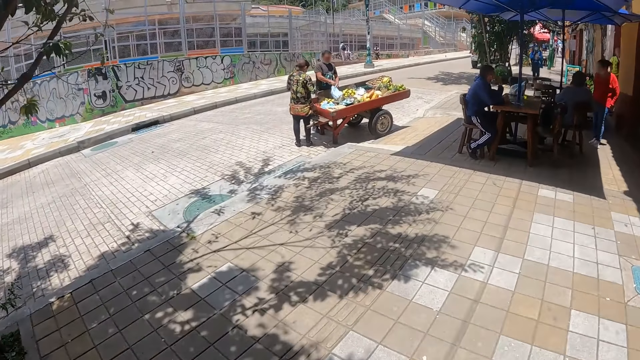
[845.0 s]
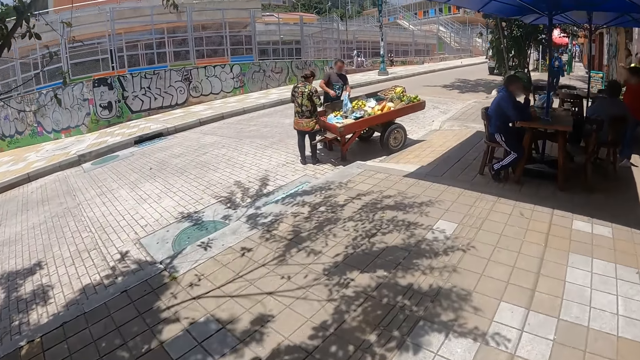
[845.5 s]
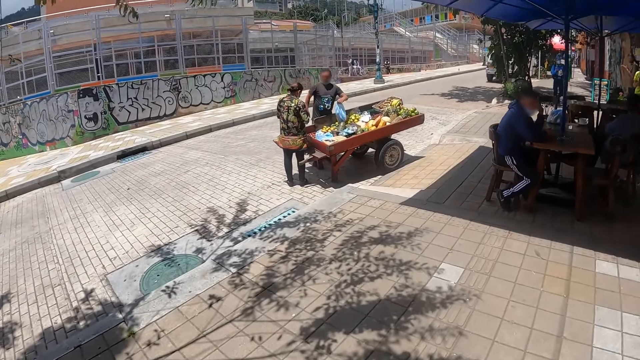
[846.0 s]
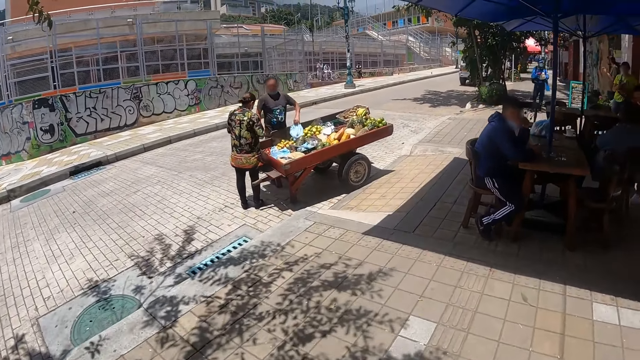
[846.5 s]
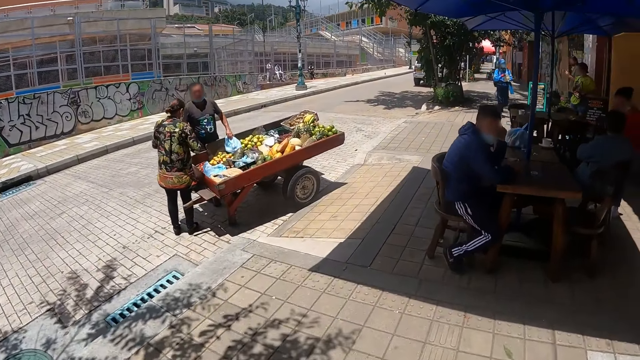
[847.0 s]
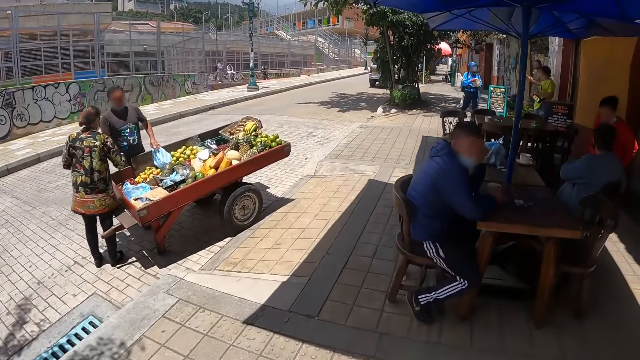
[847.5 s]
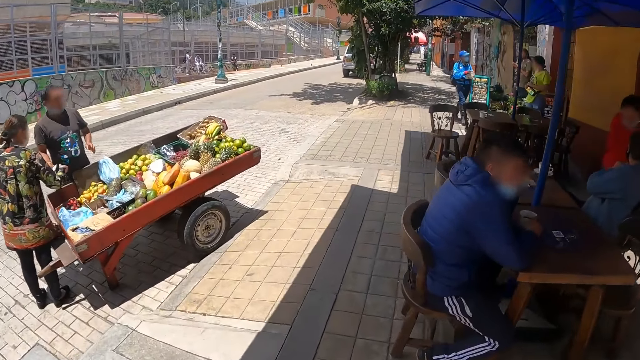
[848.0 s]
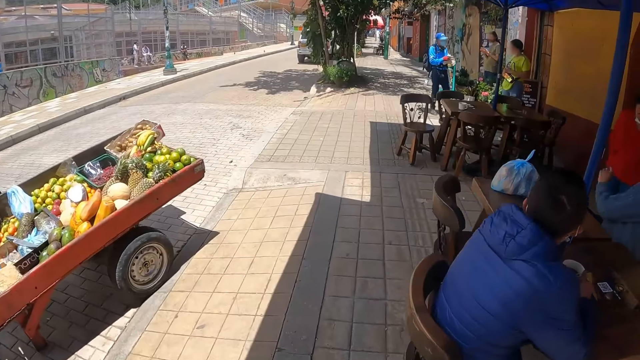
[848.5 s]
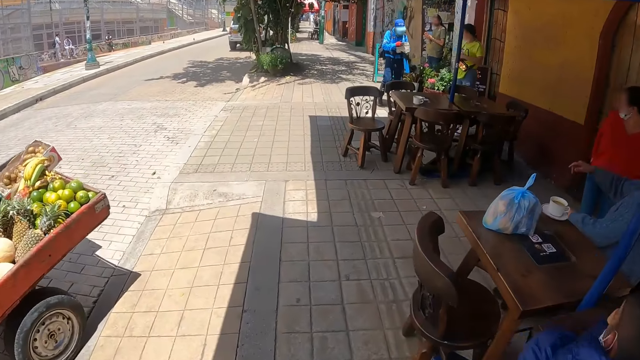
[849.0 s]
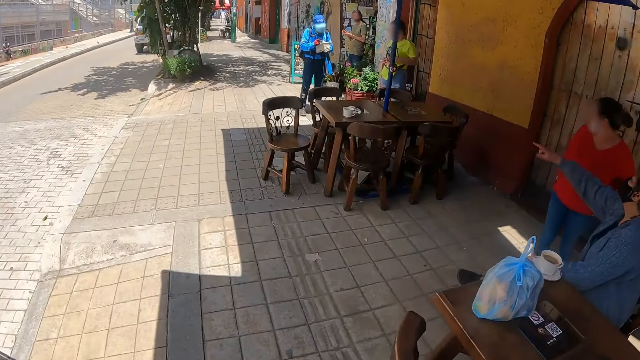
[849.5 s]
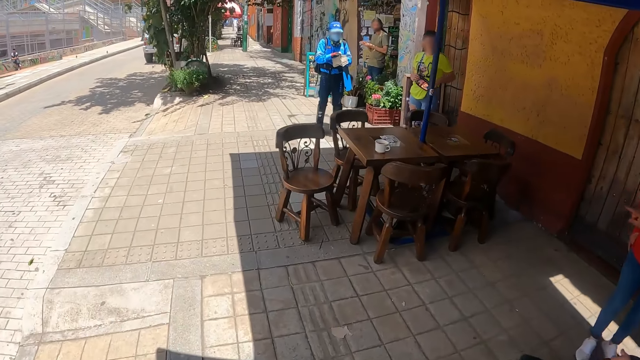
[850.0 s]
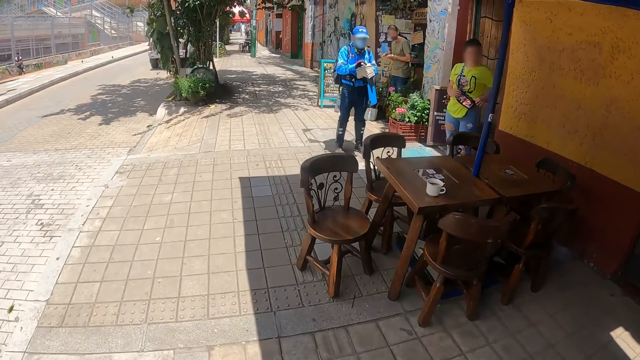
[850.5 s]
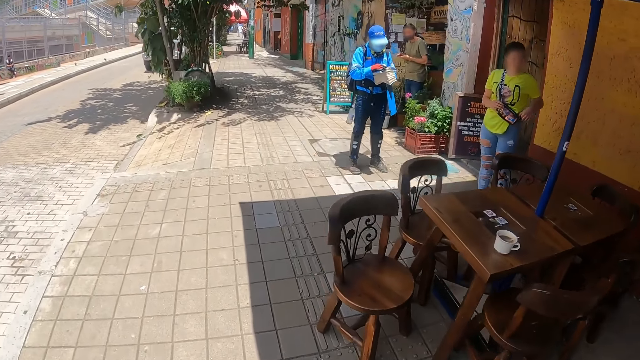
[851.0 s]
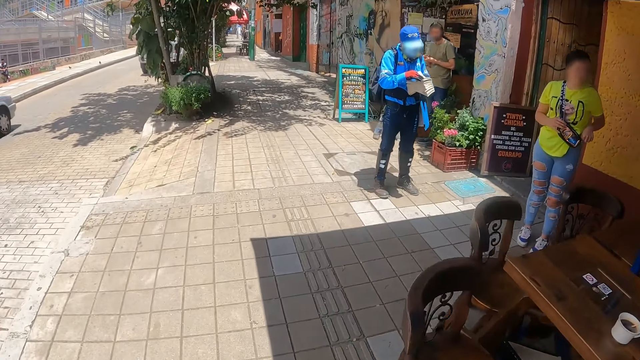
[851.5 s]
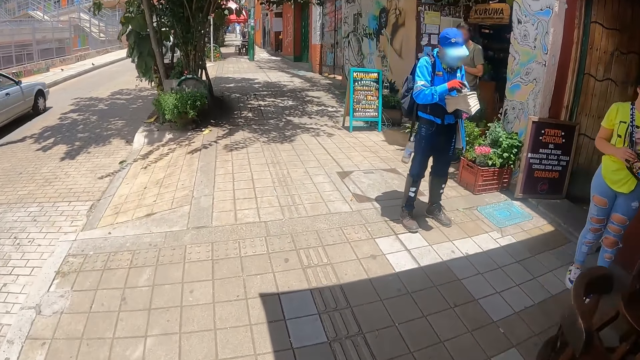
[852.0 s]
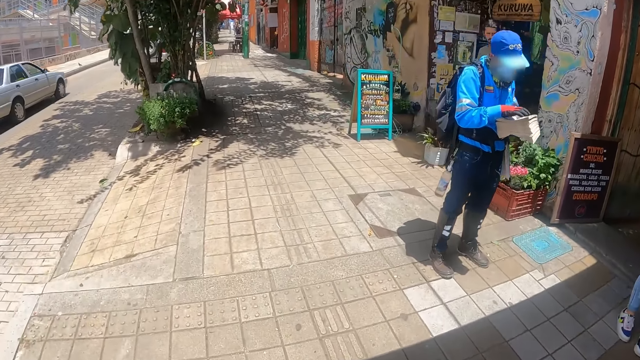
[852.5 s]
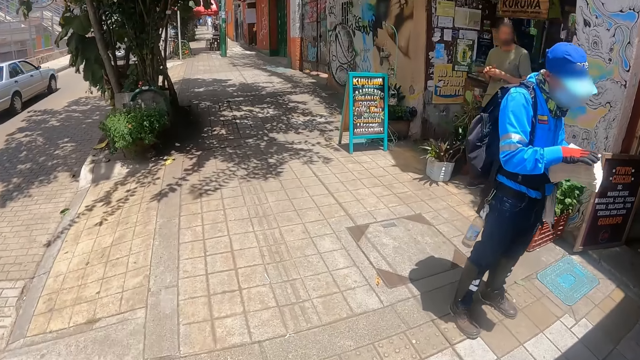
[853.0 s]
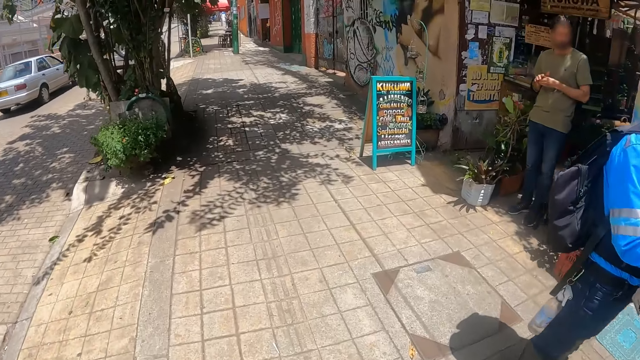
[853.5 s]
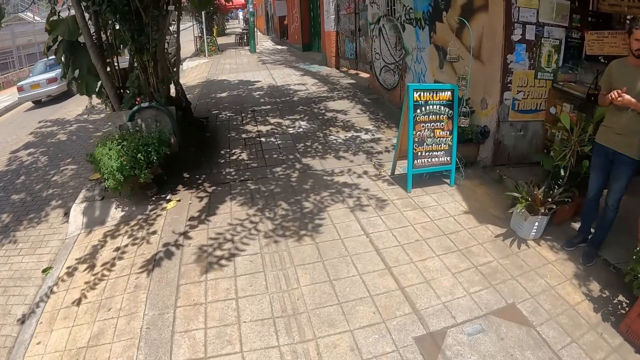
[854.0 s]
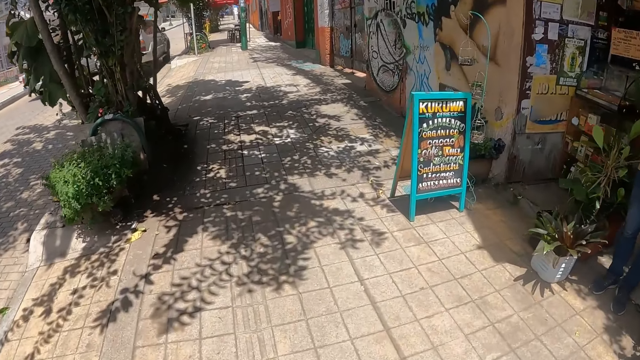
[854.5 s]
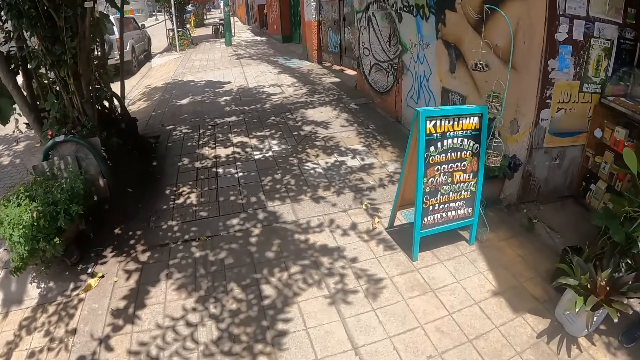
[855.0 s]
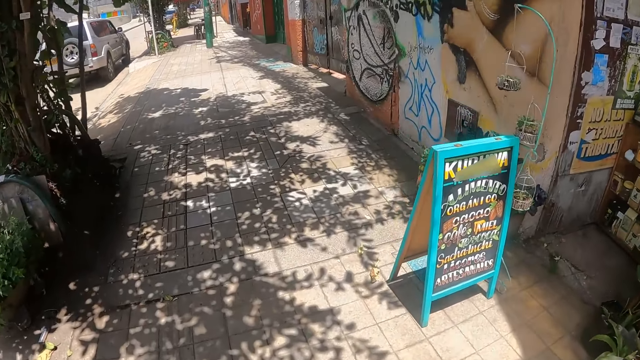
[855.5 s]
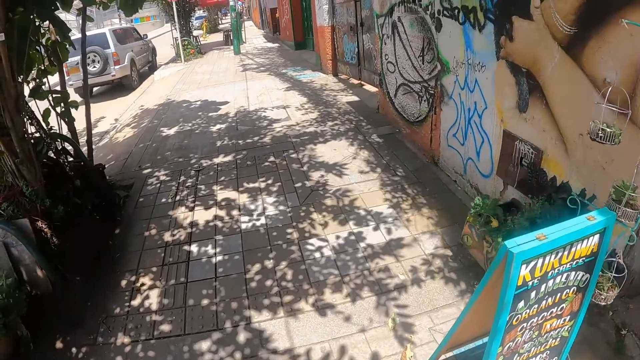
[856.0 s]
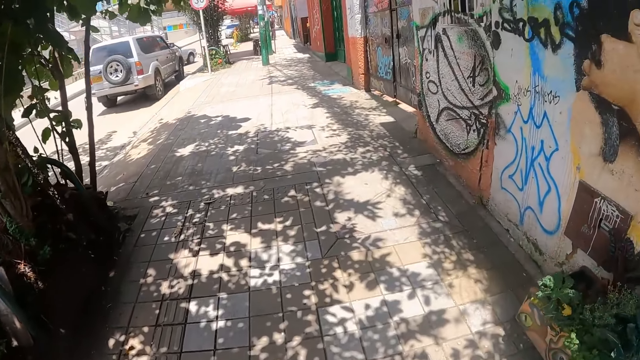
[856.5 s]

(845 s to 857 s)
The camera wearer looks around.

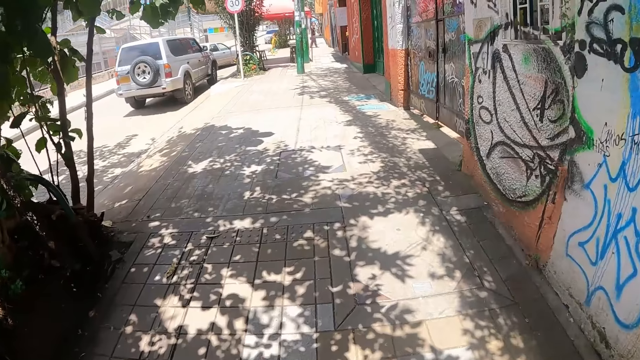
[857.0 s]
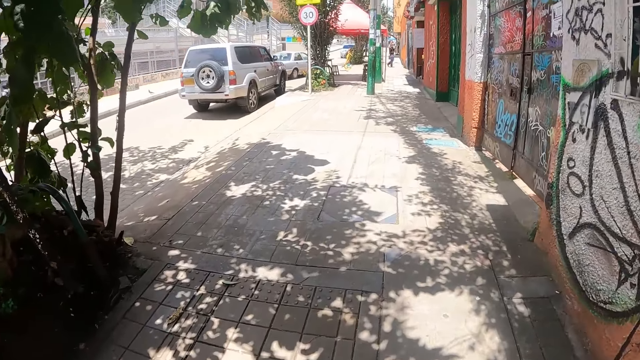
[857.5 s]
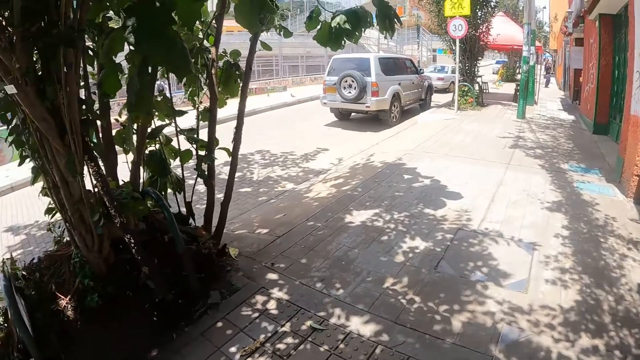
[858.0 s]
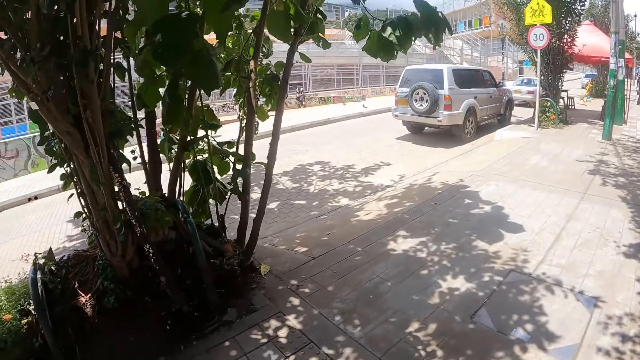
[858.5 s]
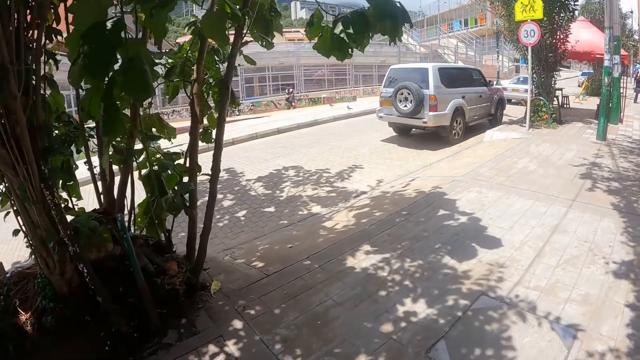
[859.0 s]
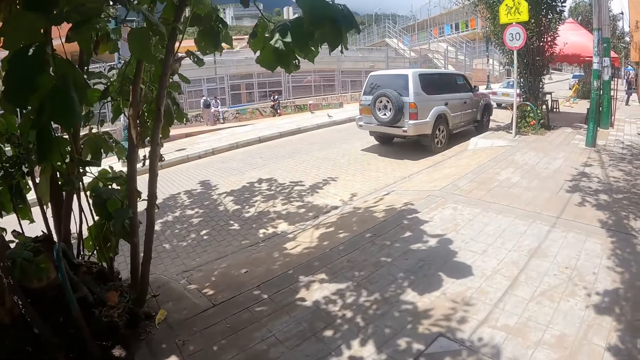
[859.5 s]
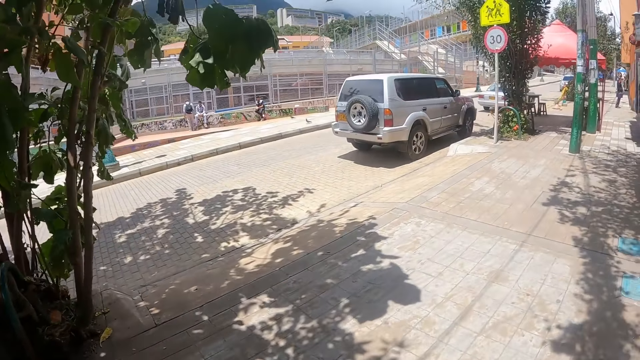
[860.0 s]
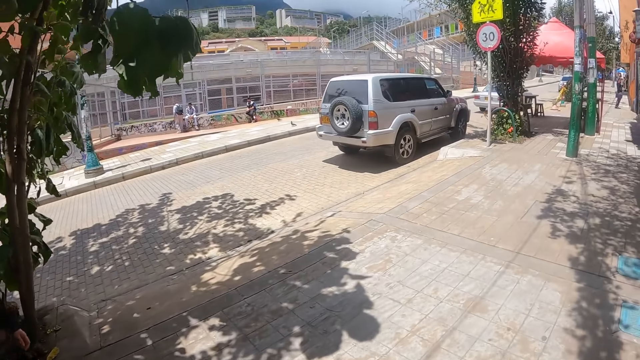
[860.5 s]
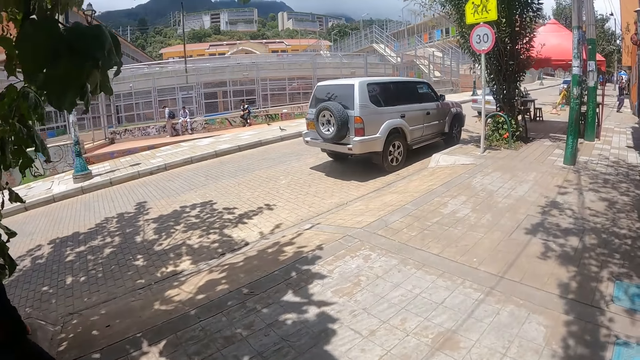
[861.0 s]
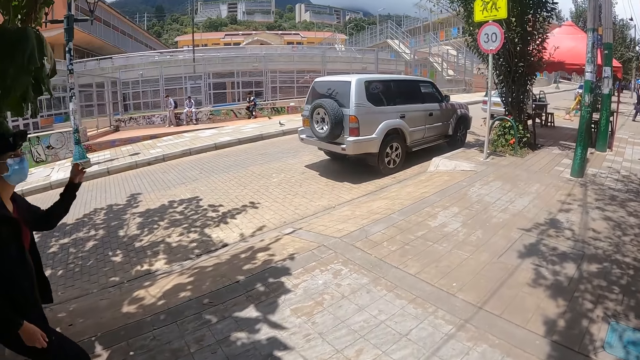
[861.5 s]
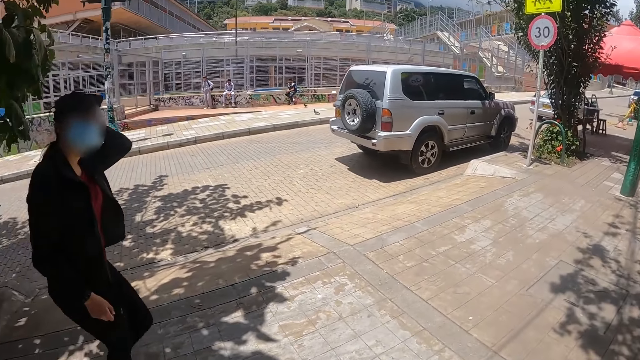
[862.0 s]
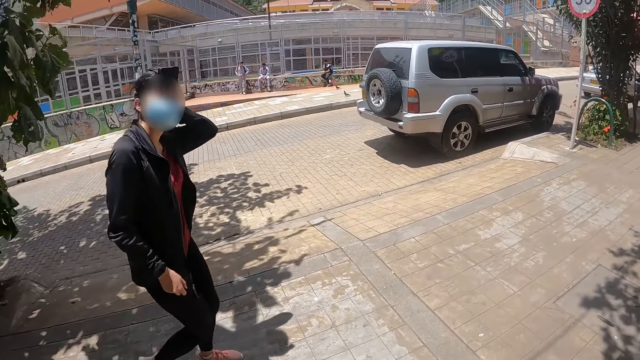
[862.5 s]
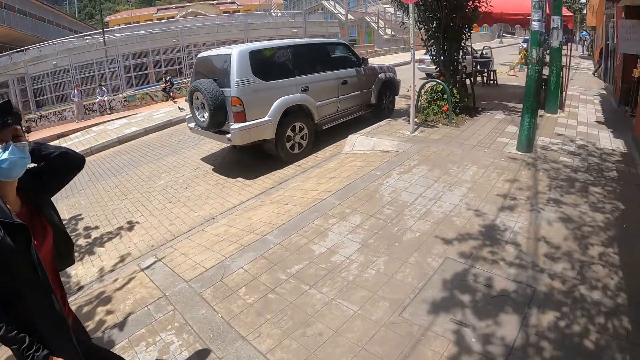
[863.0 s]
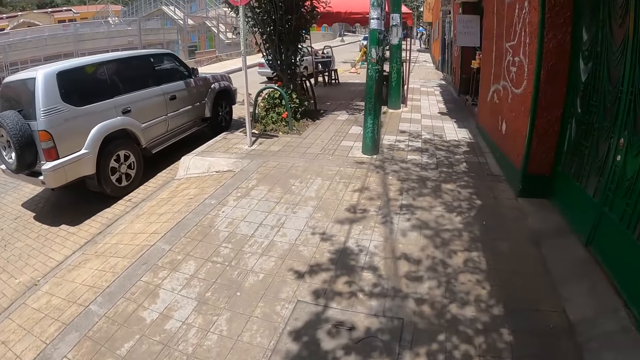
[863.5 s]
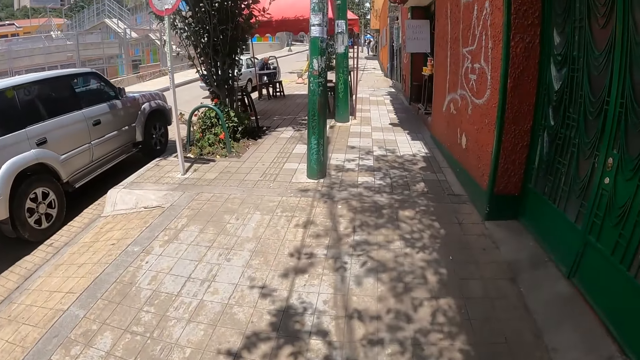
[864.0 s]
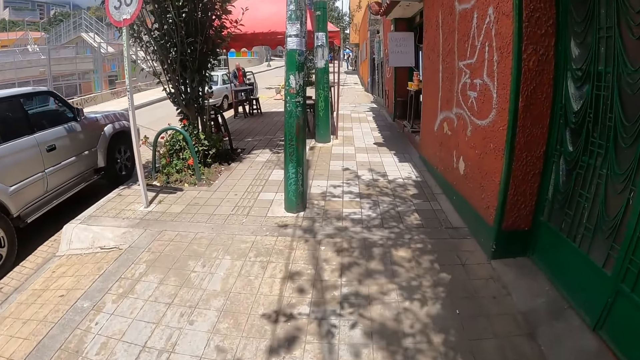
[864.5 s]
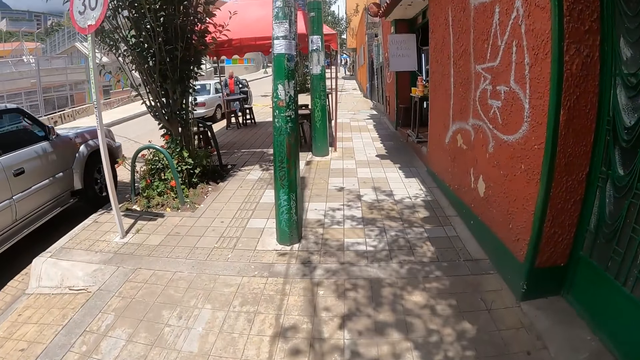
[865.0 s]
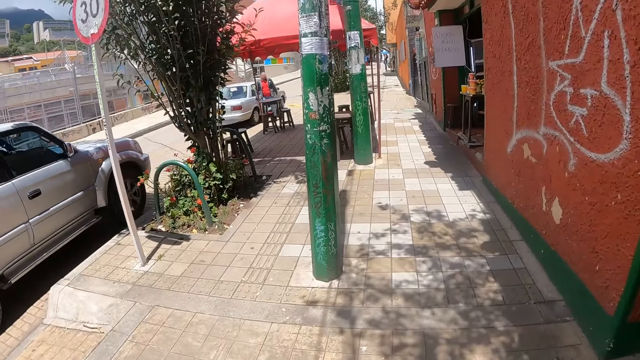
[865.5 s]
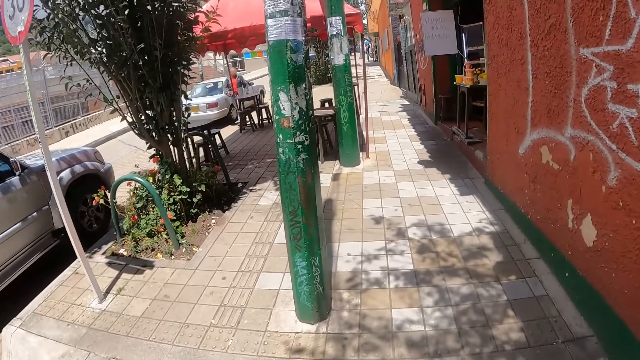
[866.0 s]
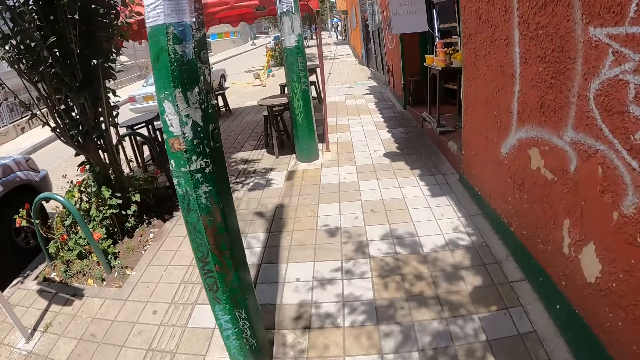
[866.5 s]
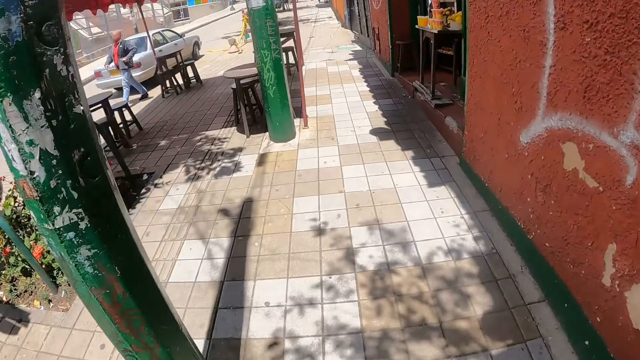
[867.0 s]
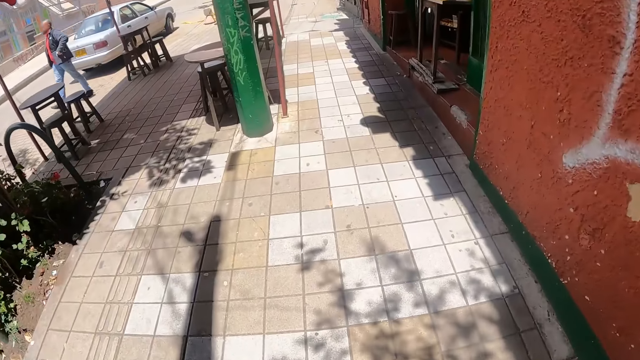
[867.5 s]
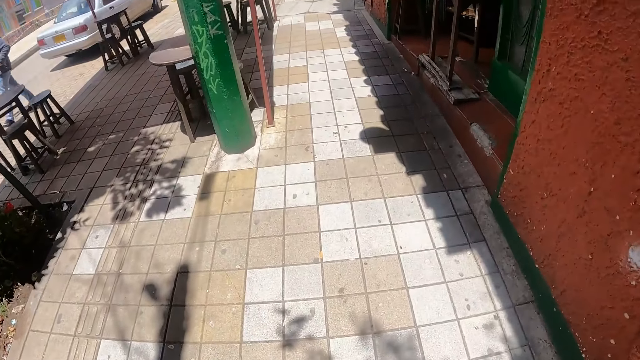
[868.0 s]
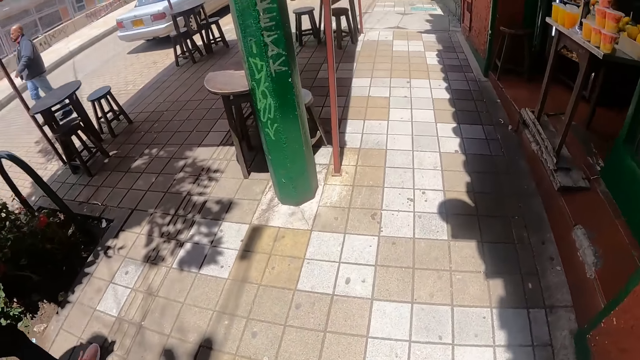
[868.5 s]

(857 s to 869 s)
The camera wearer walks around the pavement.
